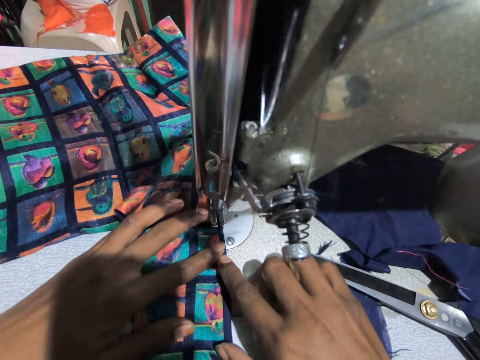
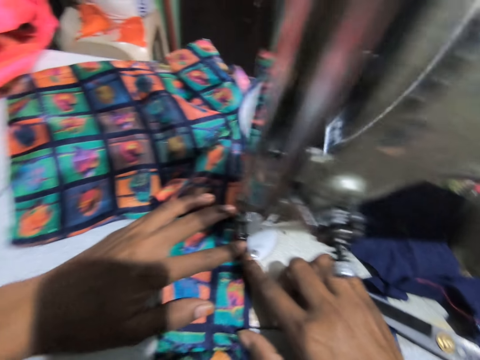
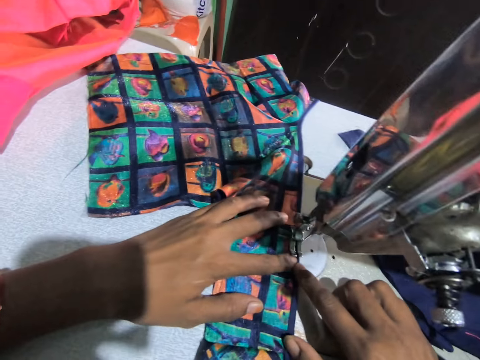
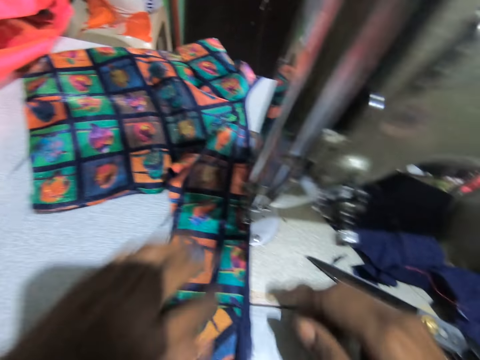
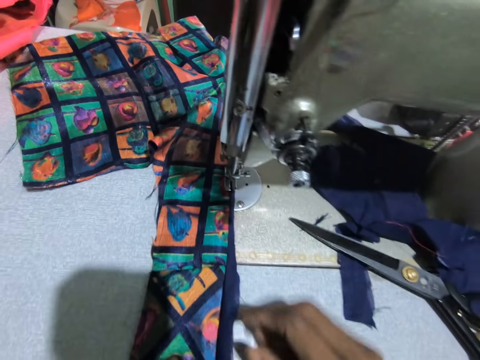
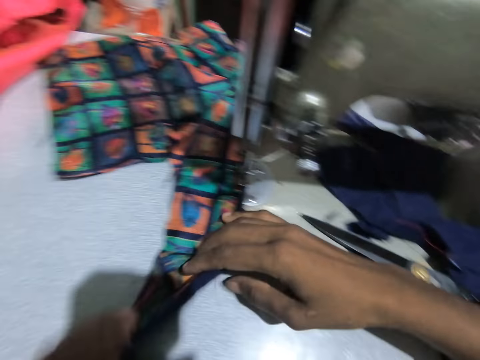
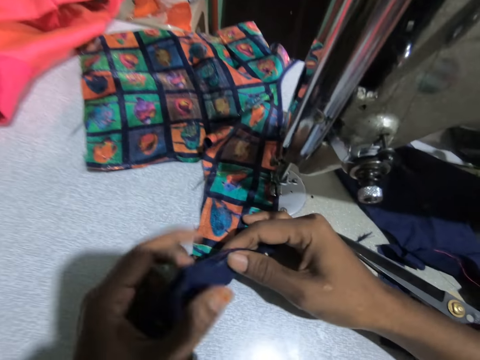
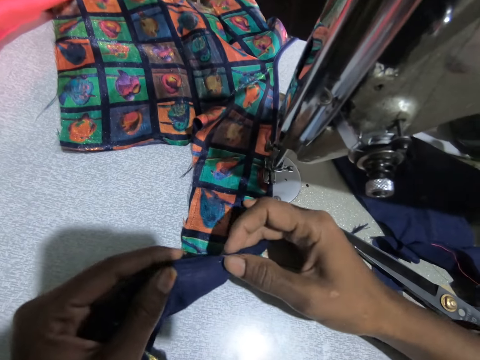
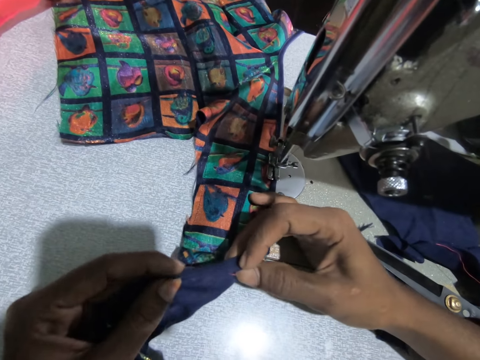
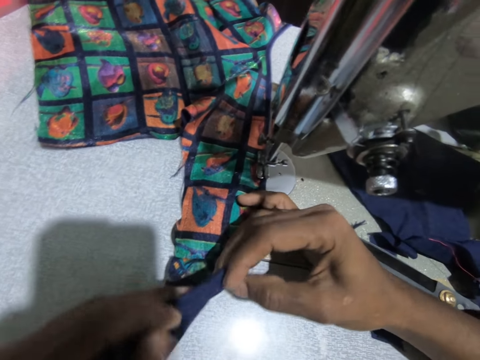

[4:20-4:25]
The camera wearer swings a hand and holds the material. They fold the piece of cloth.

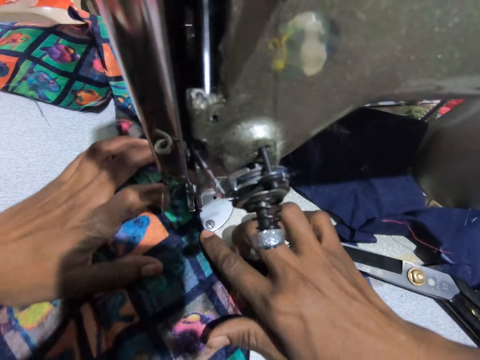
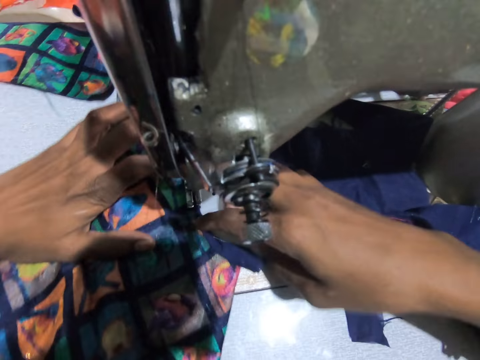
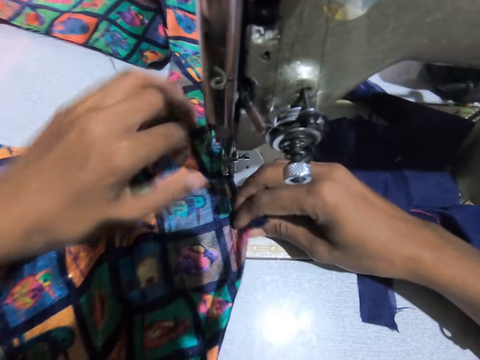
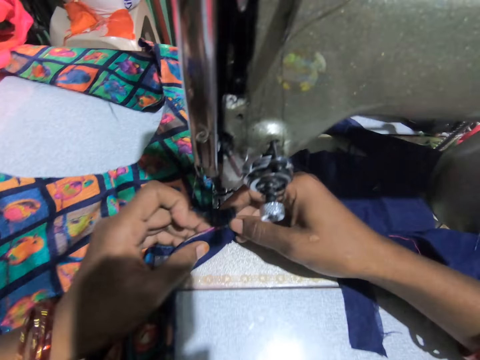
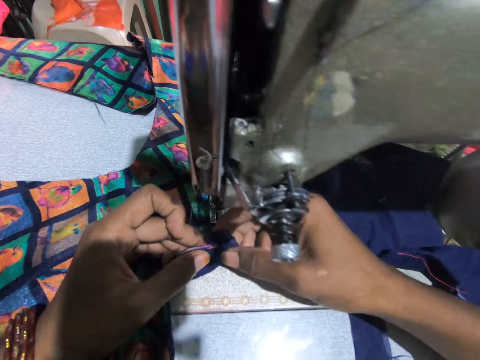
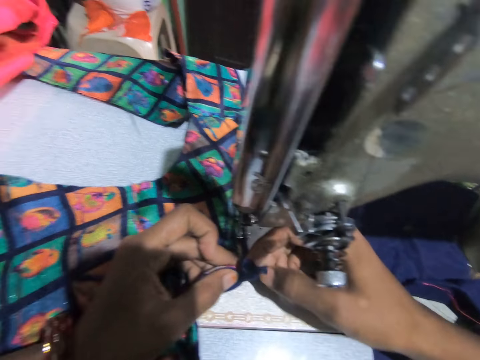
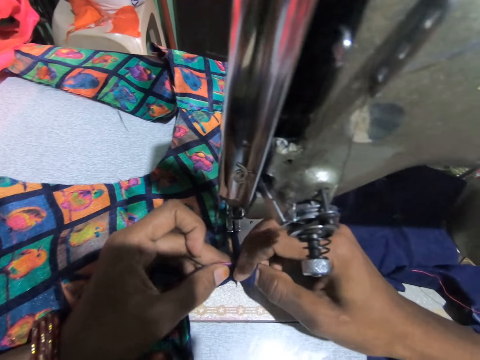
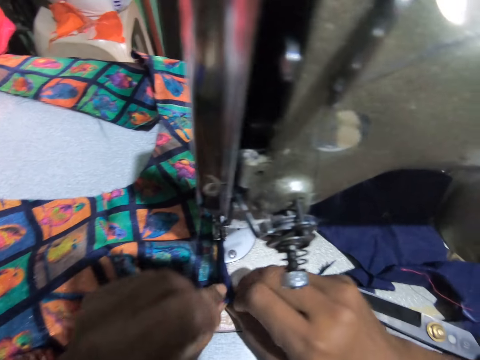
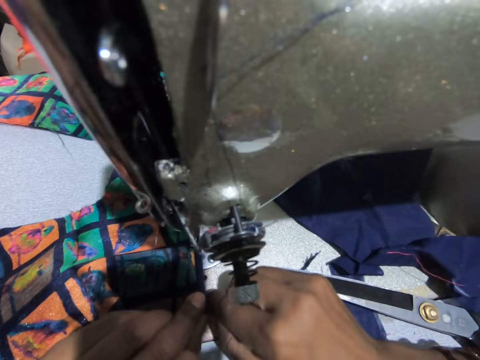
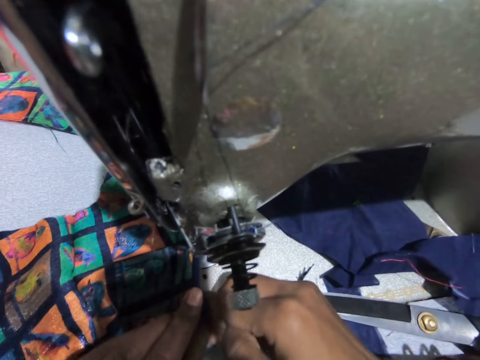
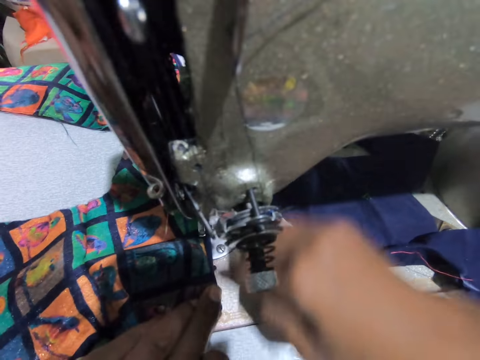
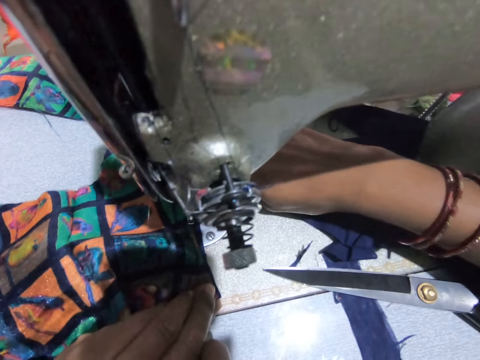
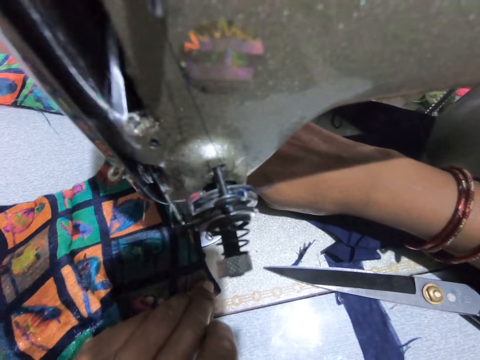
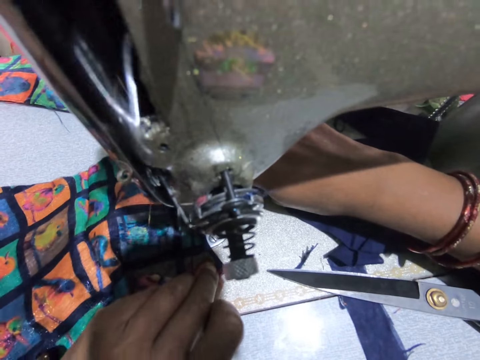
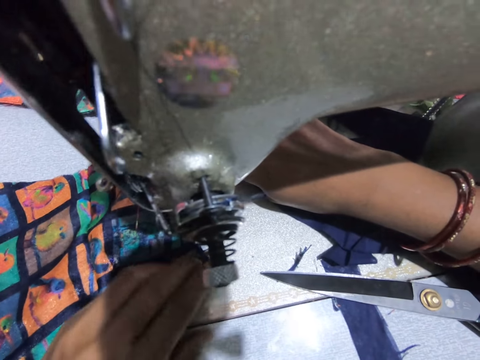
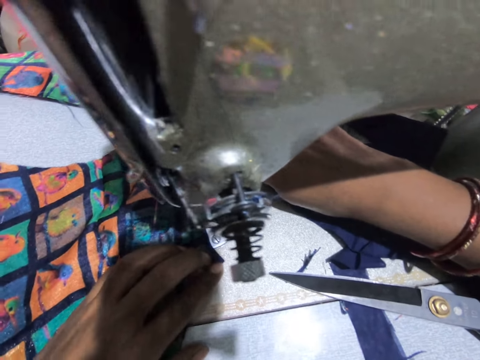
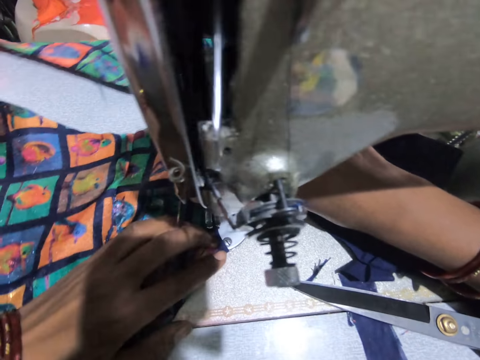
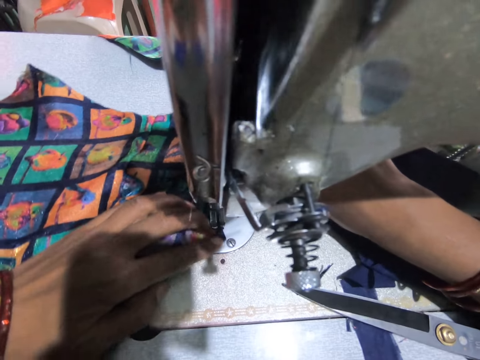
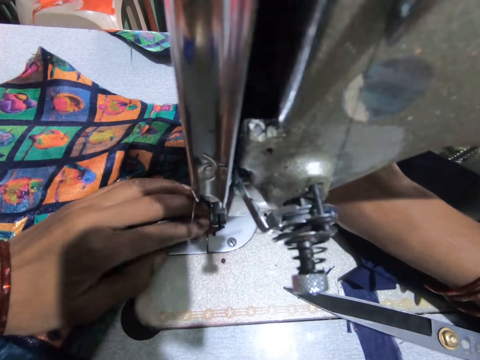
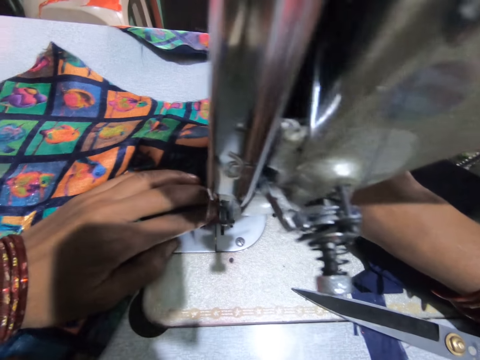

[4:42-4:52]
The camera wearer swings a hand. They fold the piece of cloth or material. They hold the material. They hold the material. They swing a hand. They adjust the garment under the sewing machine with both hands. They sew the material using the sewing machine. They hold the material. They move the garment under the sewing machine with both hands.

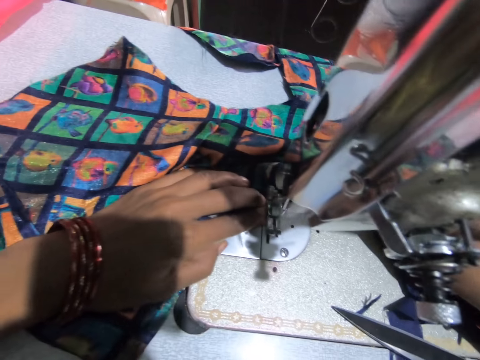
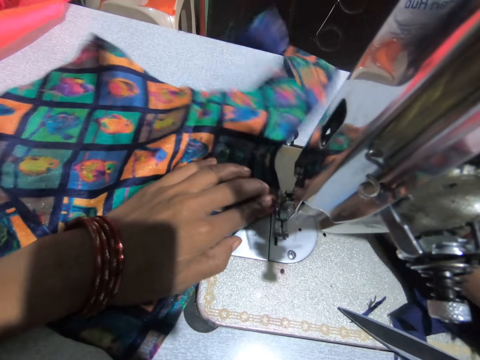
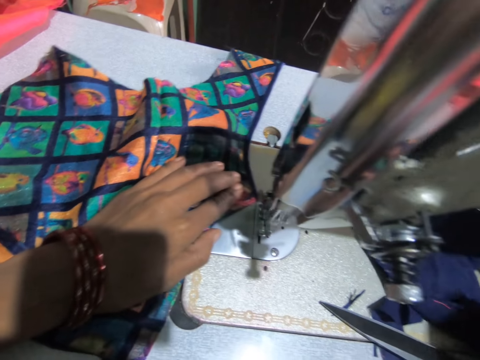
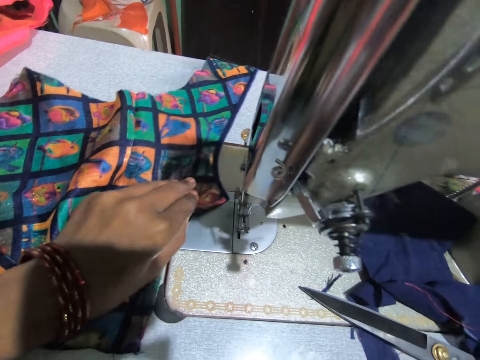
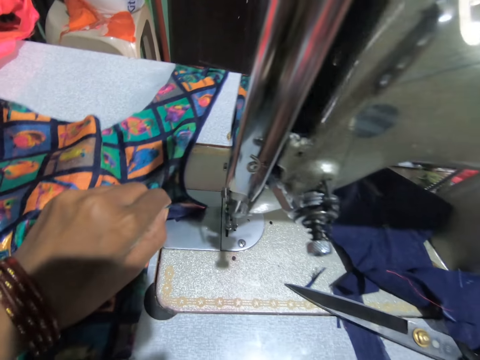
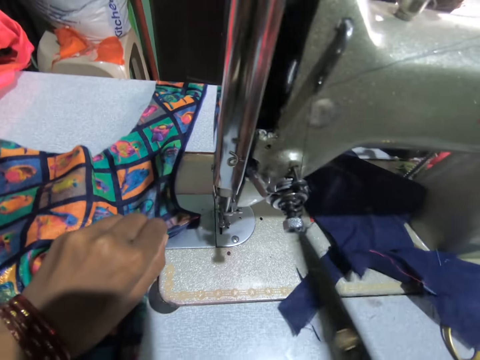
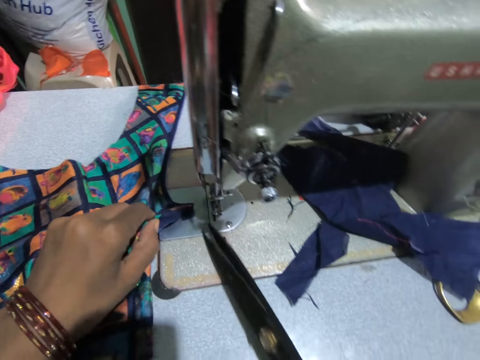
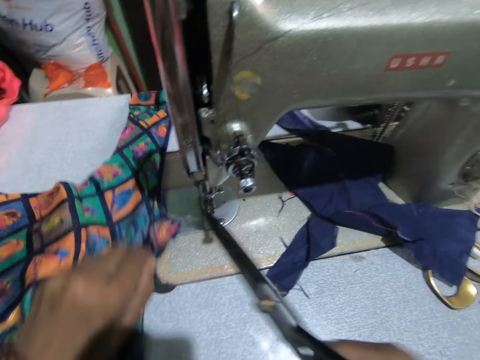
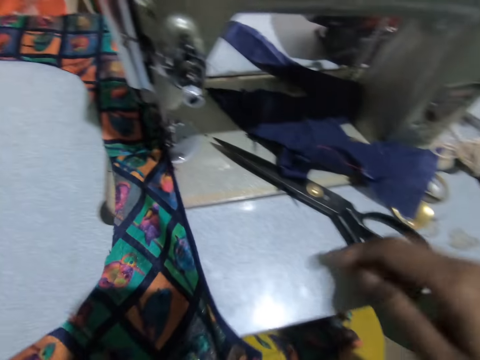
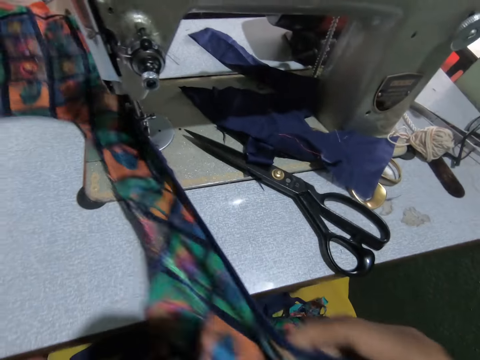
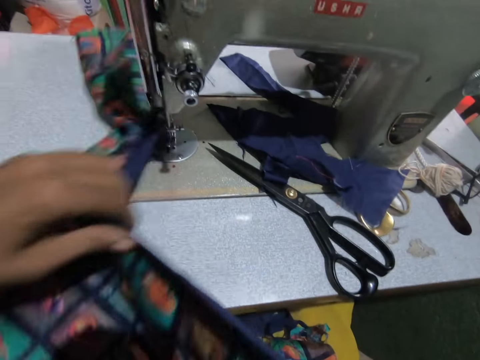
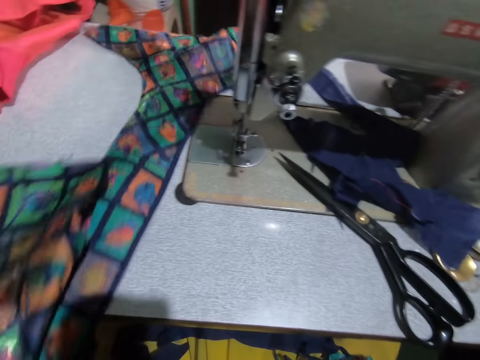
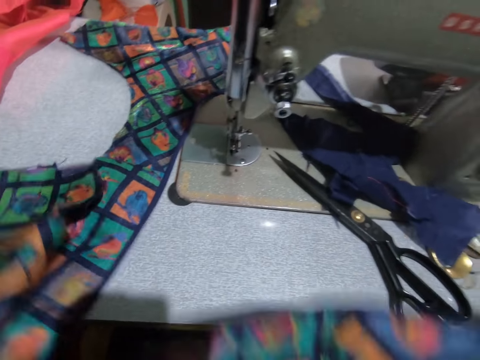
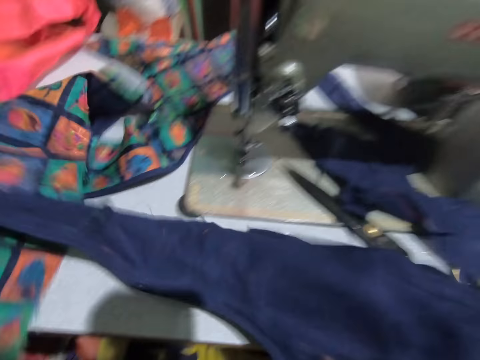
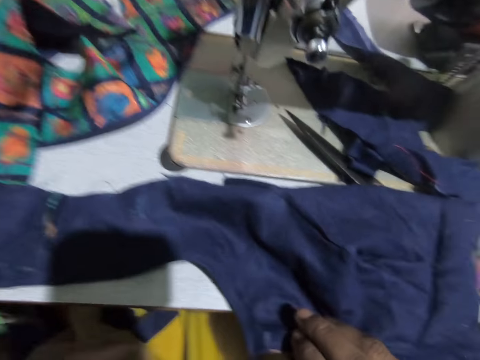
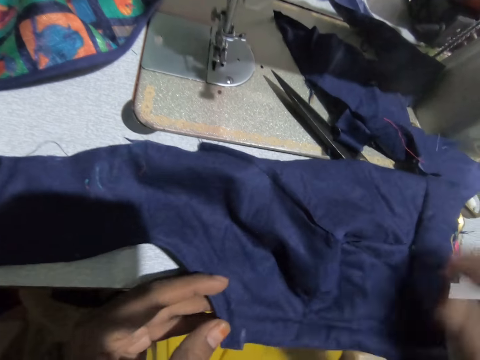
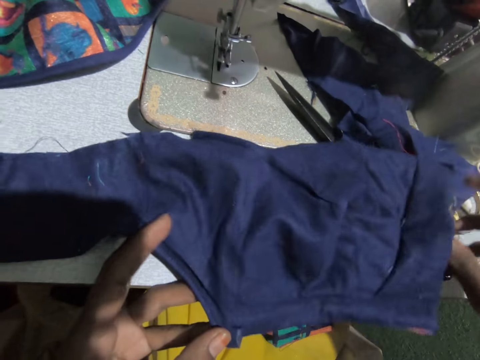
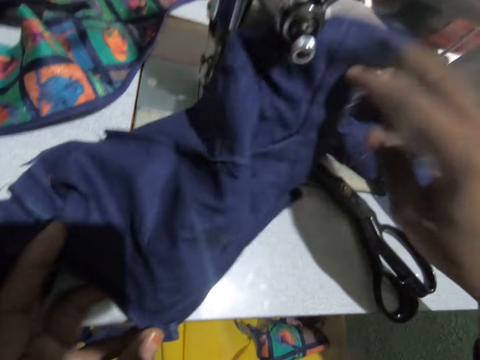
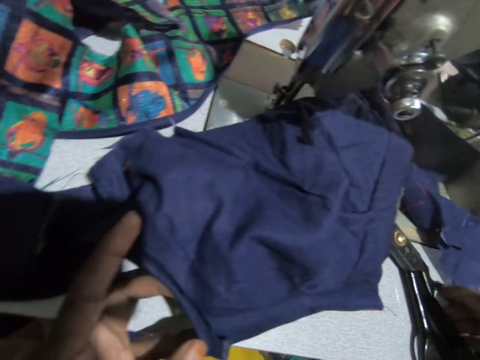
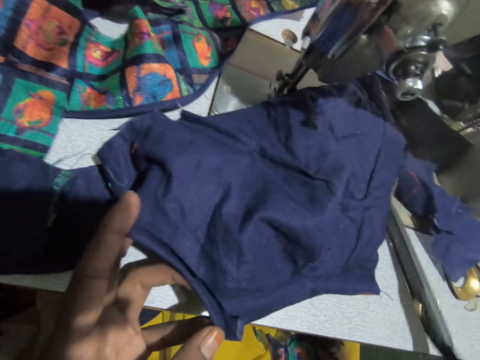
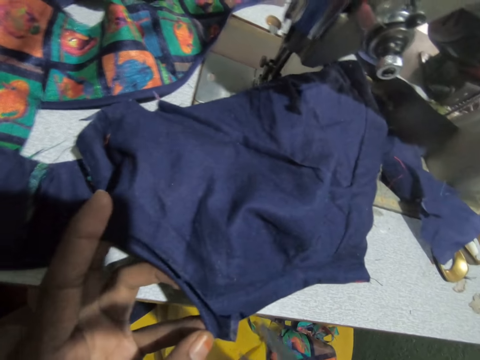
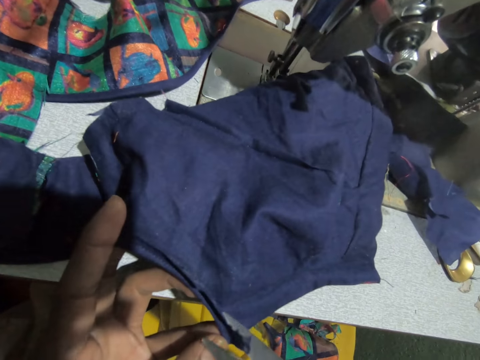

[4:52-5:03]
The camera wearer swings a hand. She adjusts the garment under the sewing machine with both hands. She picks up scissors from the sewing machine table with her right hand. She swings a hand and cuts the thread using the scissors. She places the scissors on the sewing machine table with her right hand. She swings a hand and moves the material. She pulls the garment with both hands. She inverts the garment with both hands. She holds the material. She adjusts the garment with her right hand. She swings a hand. She picks up the scissors from the sewing machine table with her right hand. She cuts the edges of the garment in her left hand with the scissors in her right hand.
